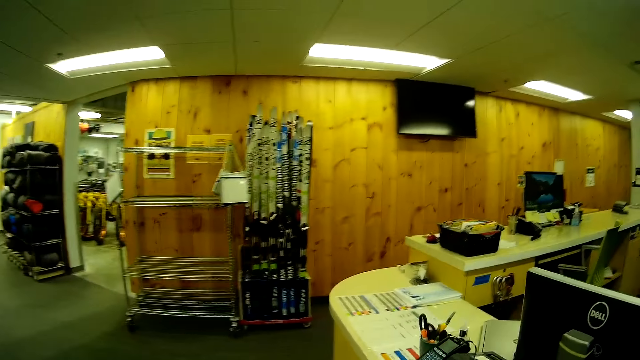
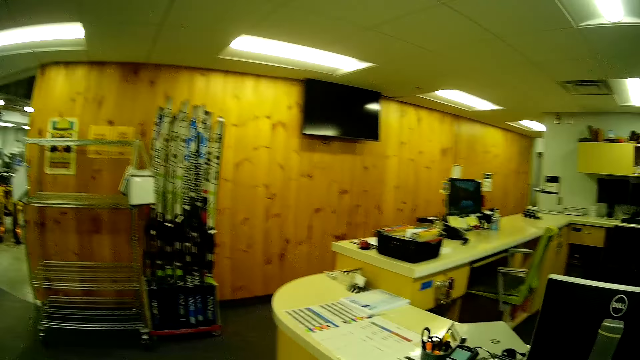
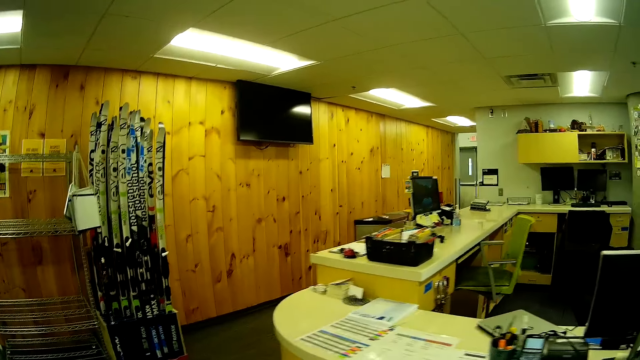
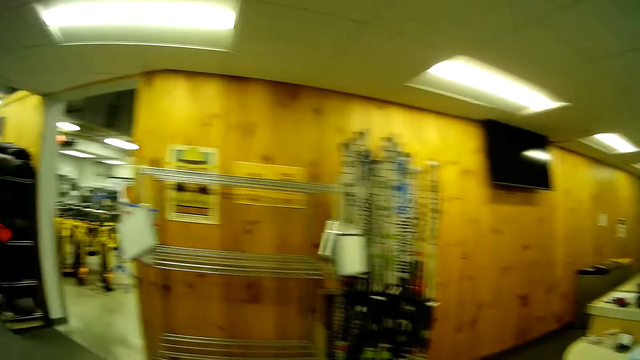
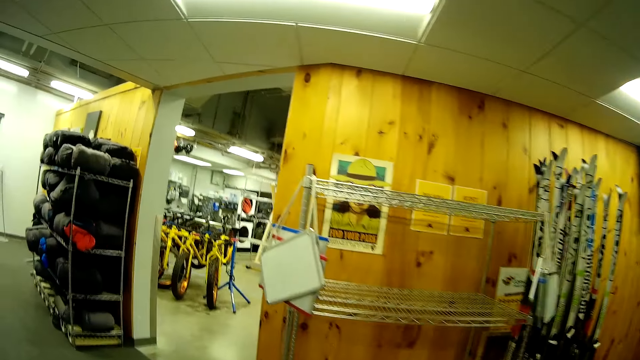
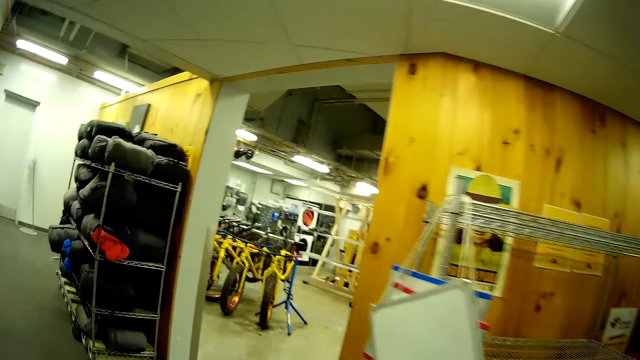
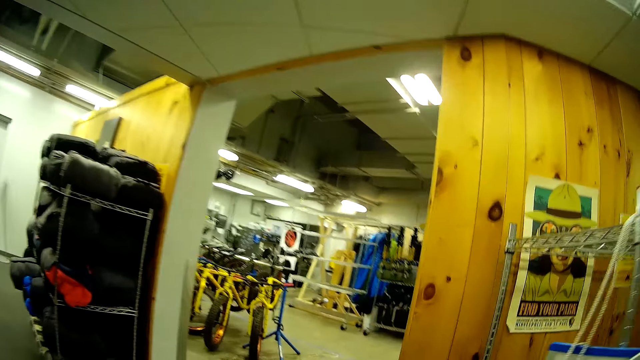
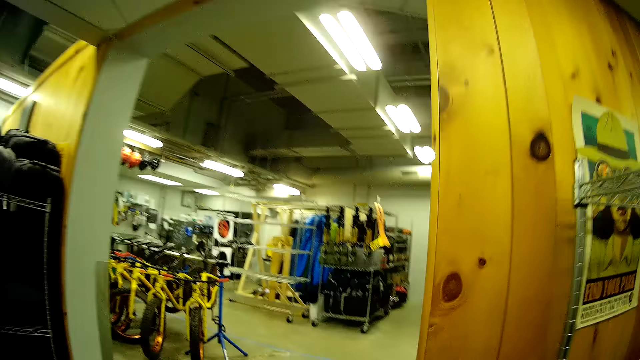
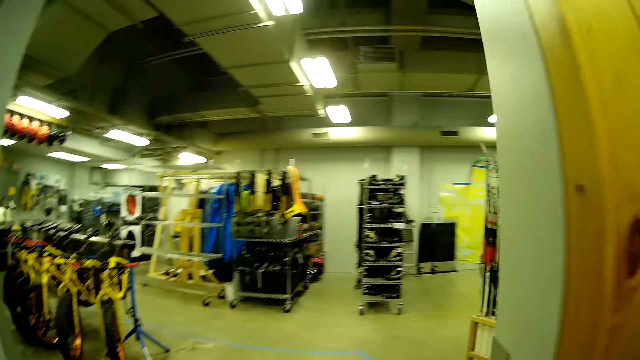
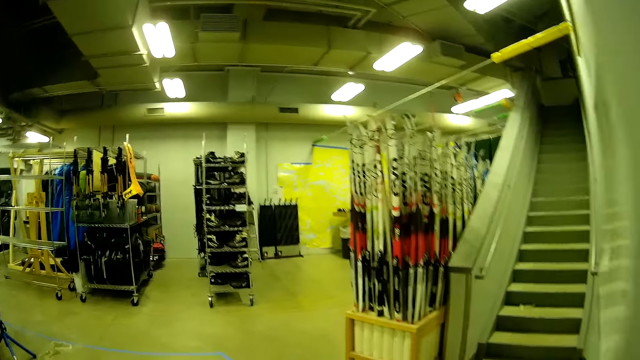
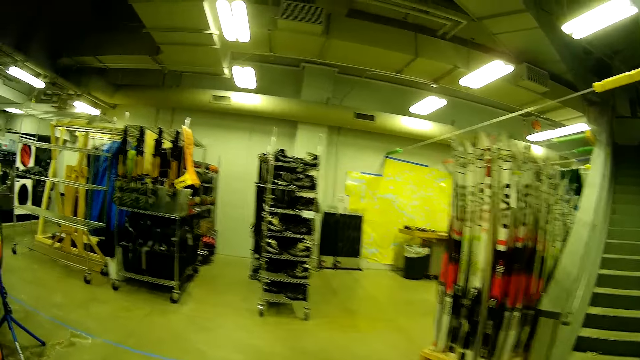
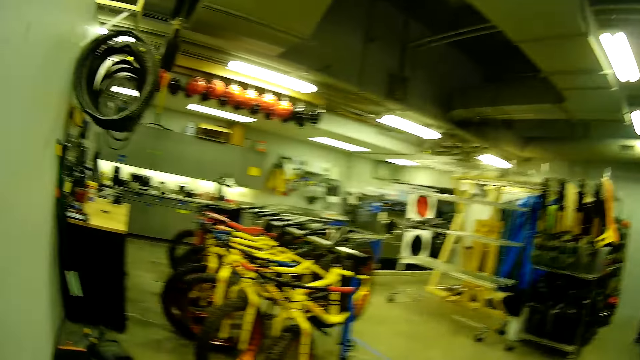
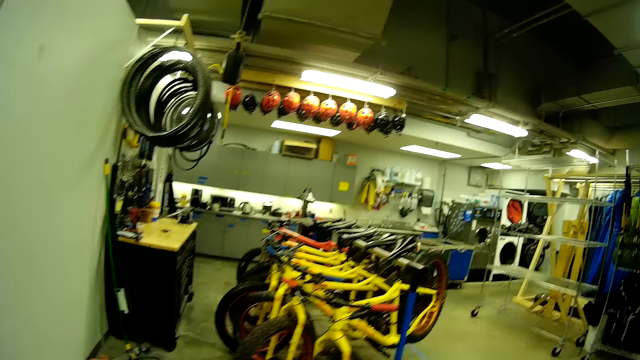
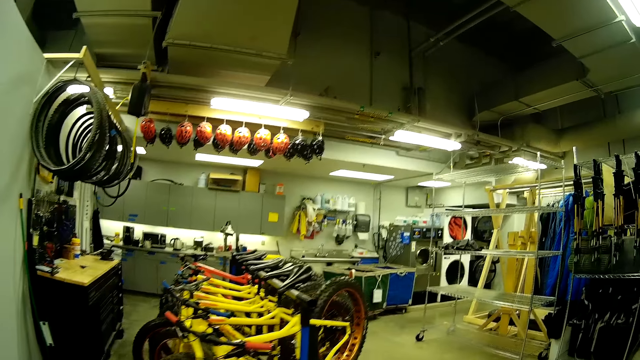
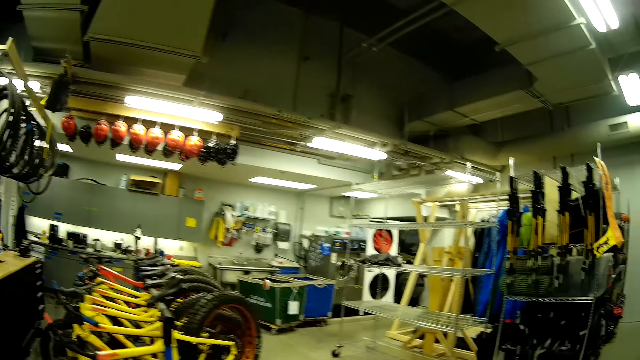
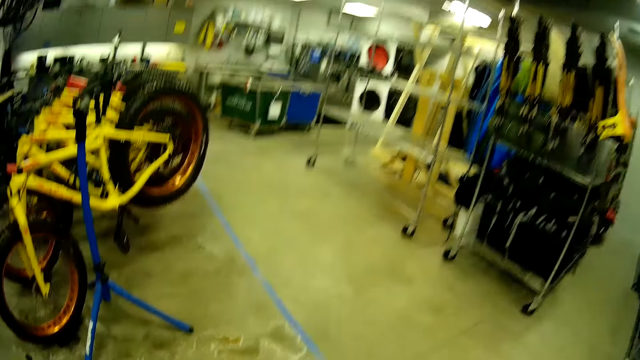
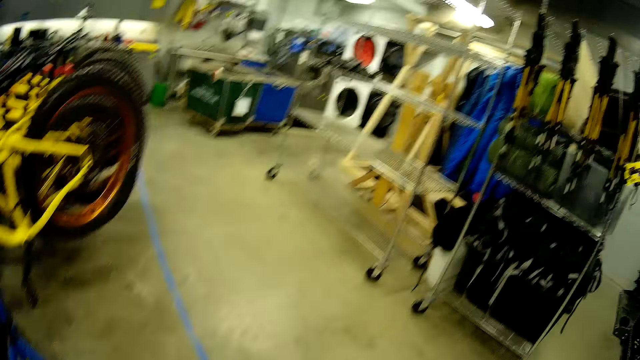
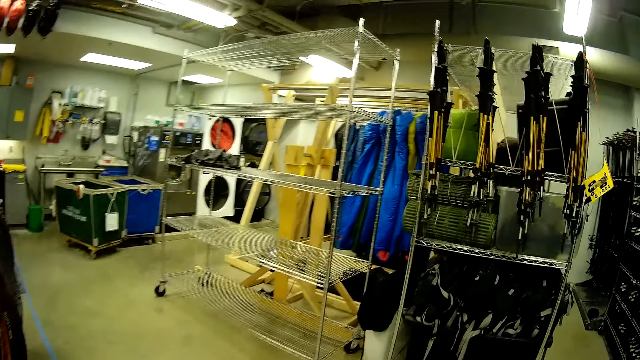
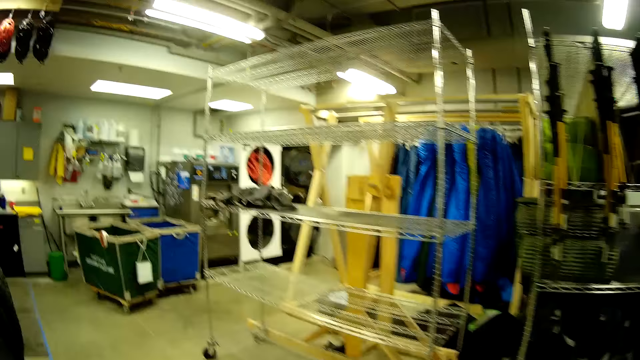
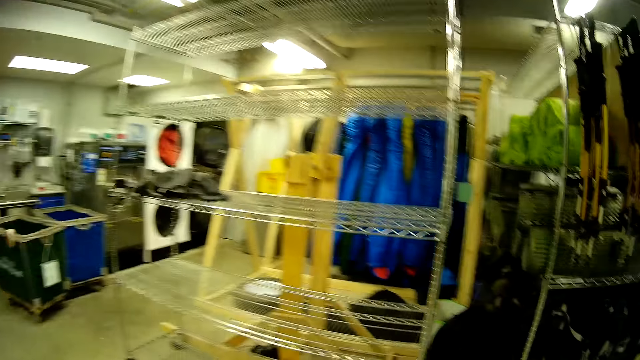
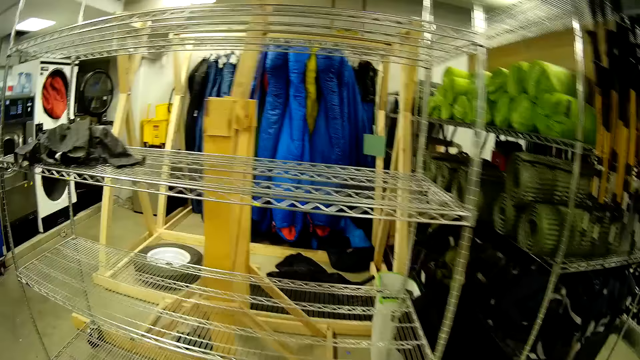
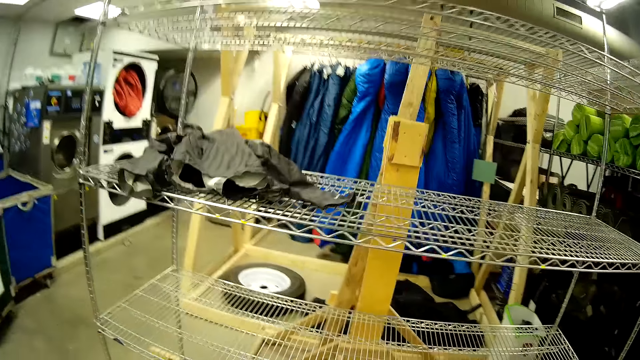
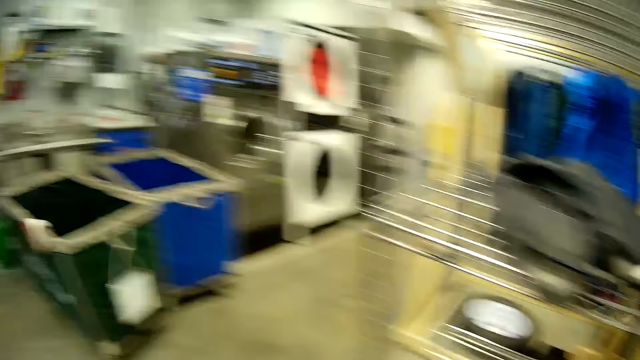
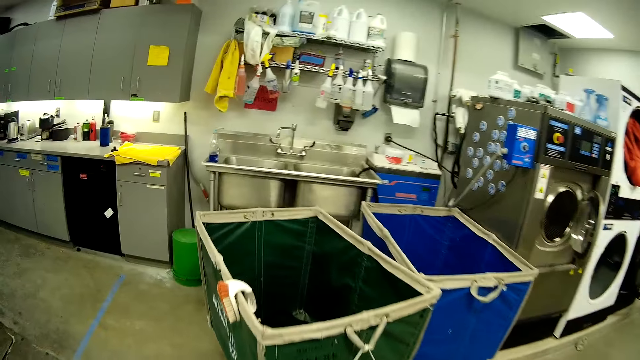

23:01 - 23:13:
The camera wearer walks out of the room. They walk to the laundry bags.

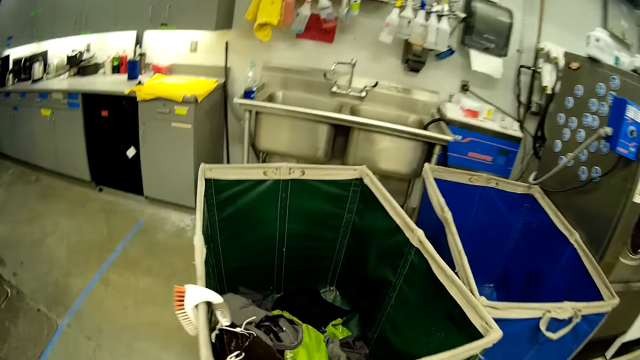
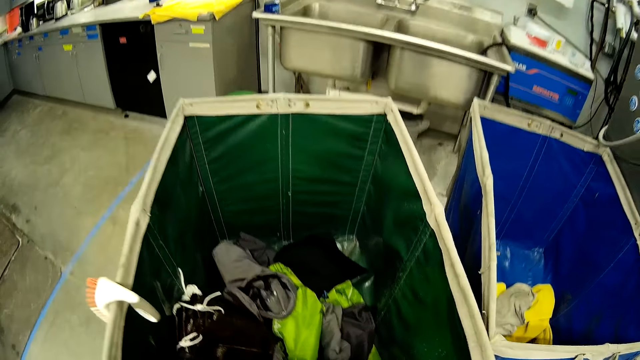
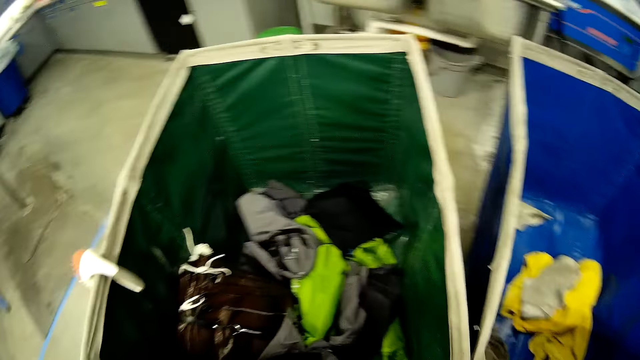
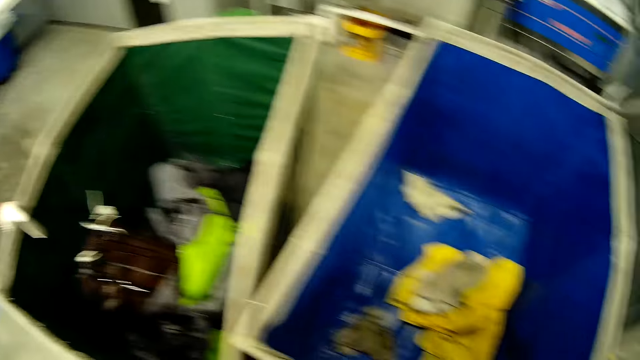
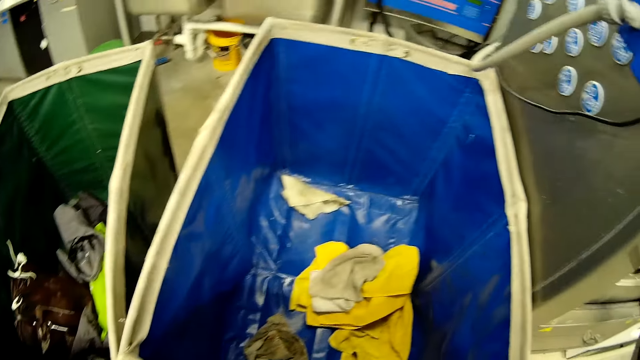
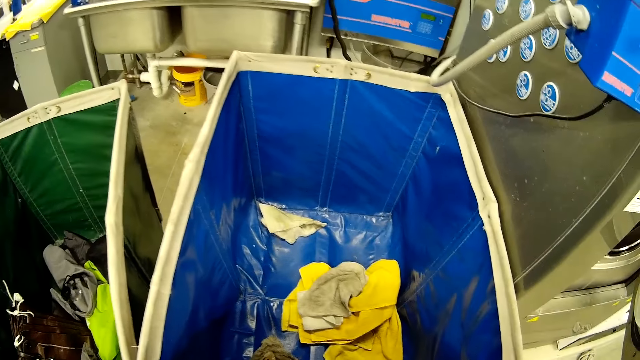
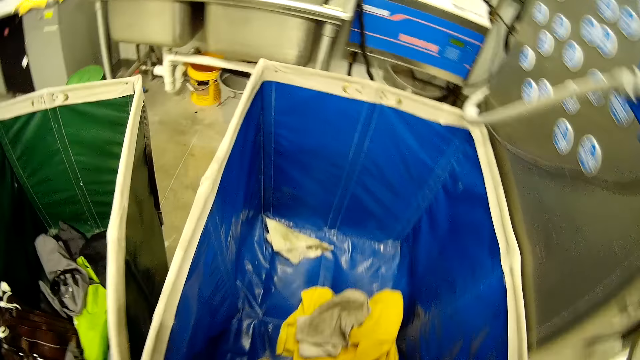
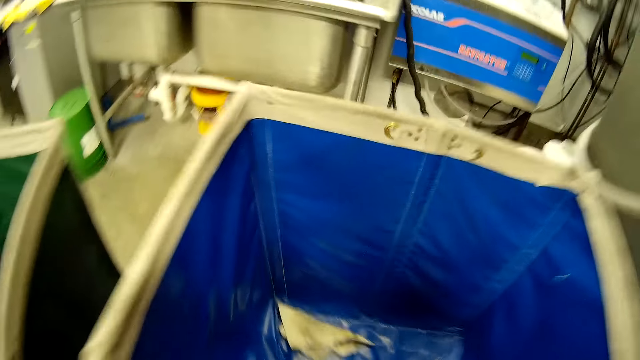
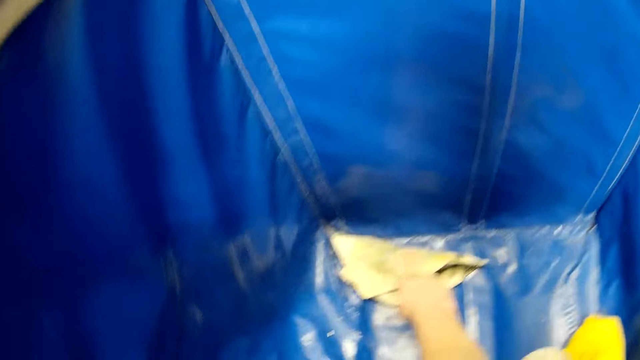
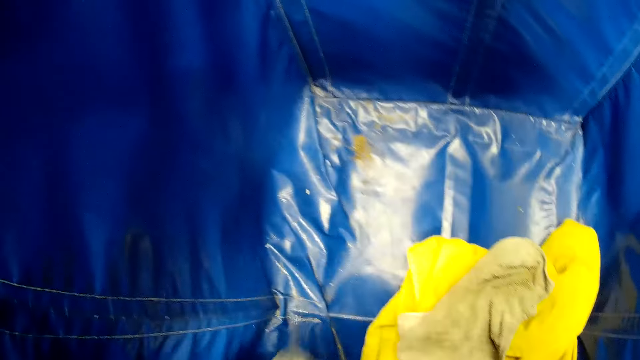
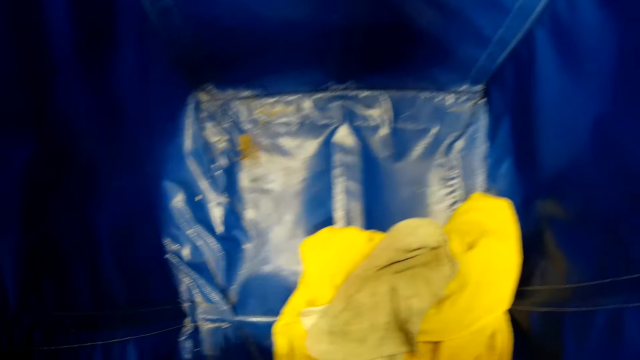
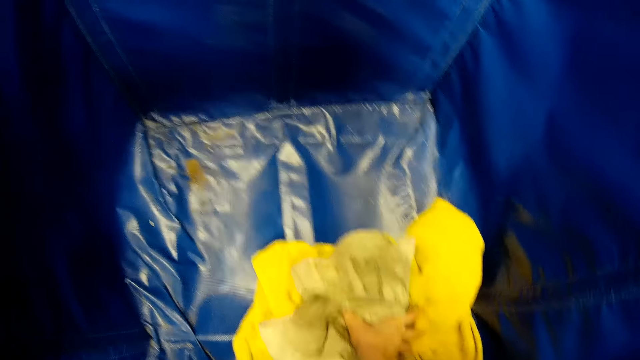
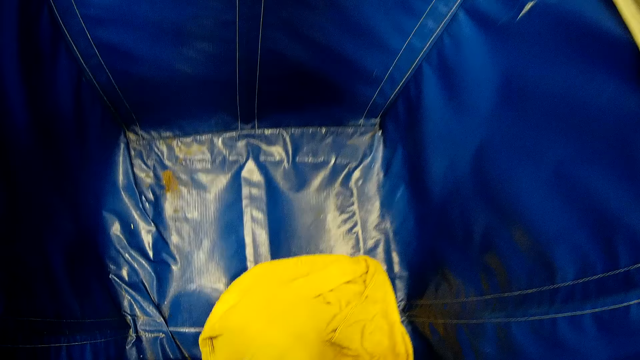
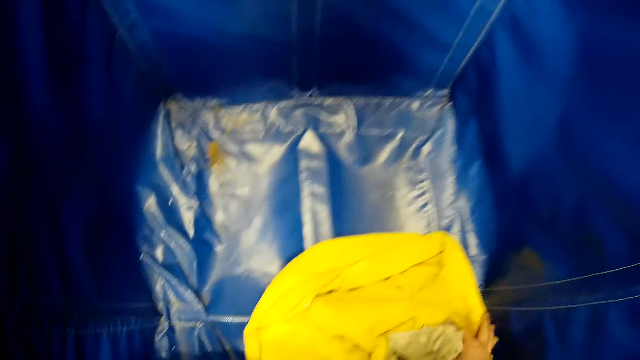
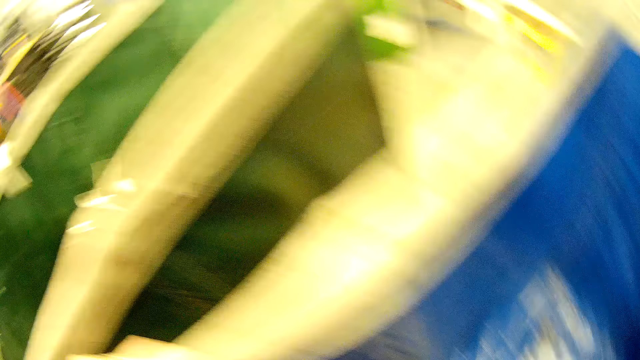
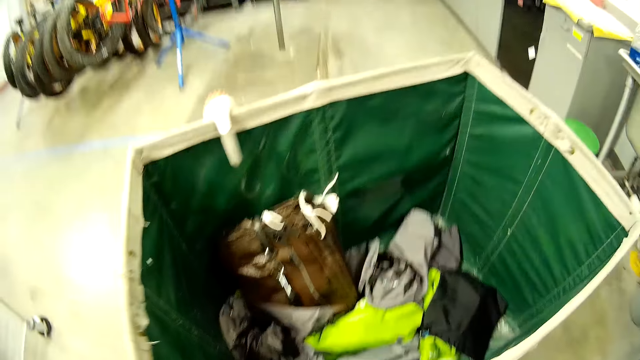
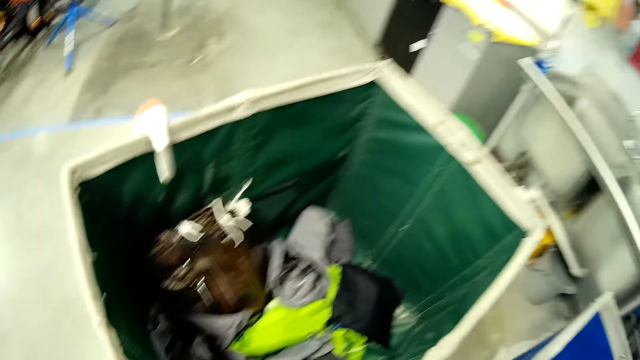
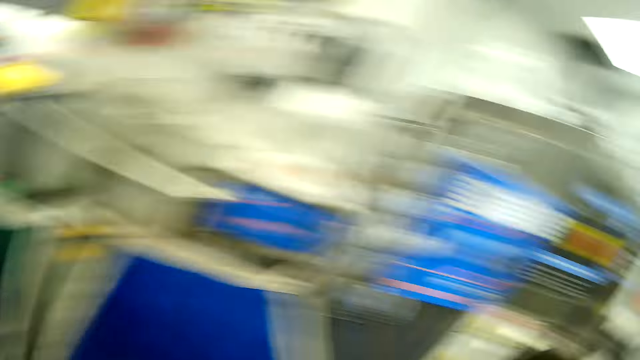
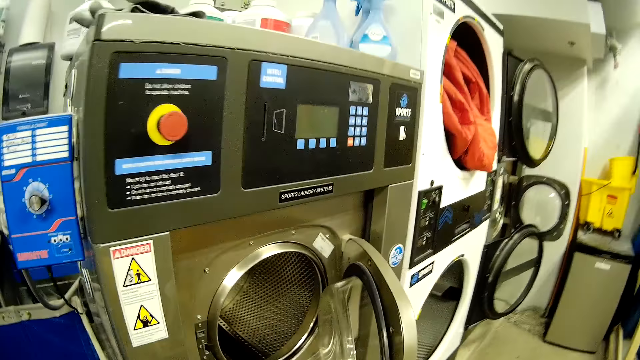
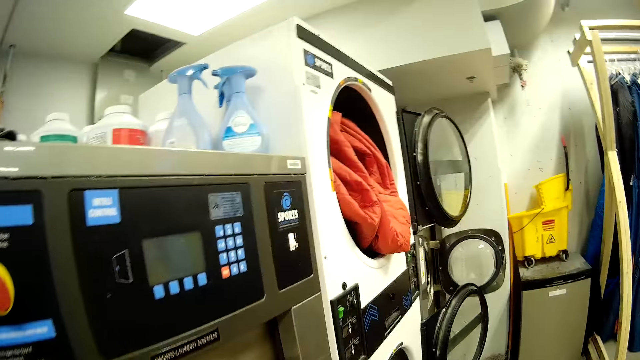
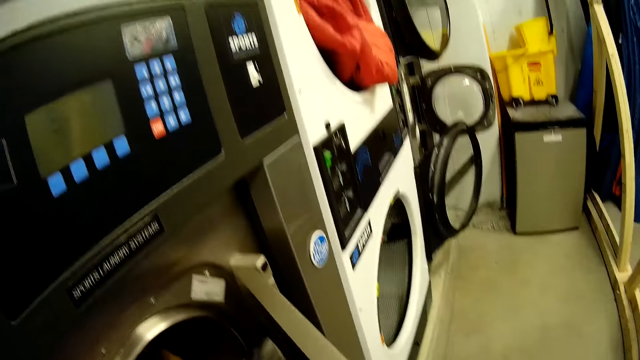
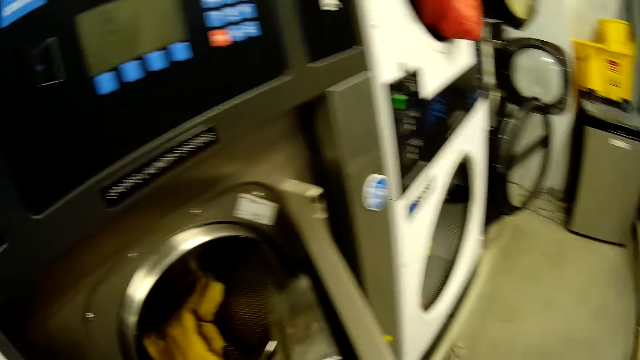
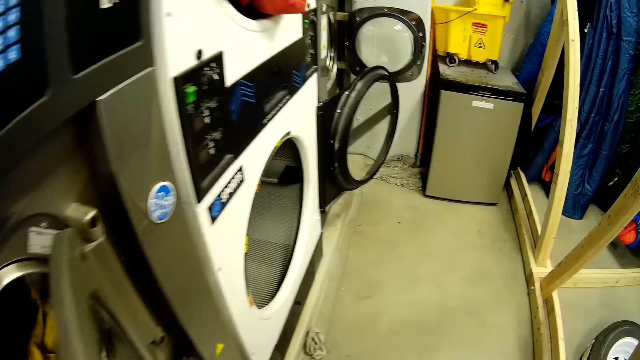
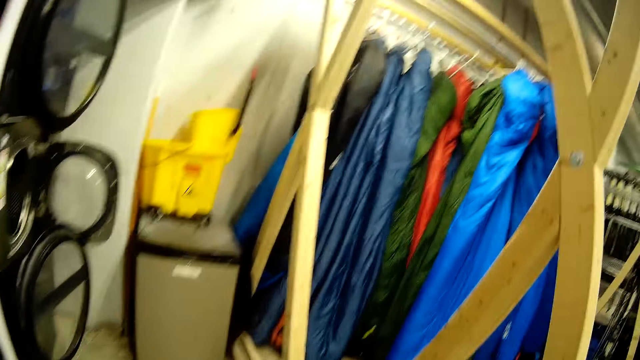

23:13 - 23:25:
The camera wearer grabs clothes in a laundry trolley. They look around. They walk to the washing machine.
